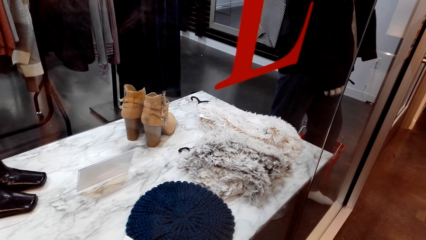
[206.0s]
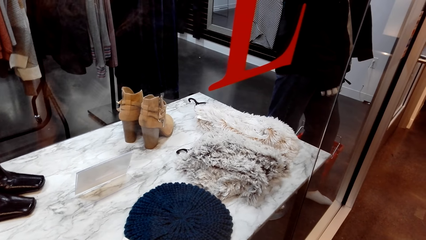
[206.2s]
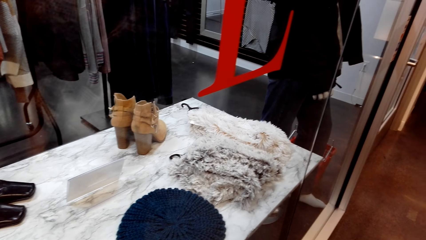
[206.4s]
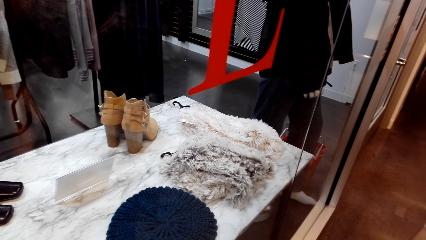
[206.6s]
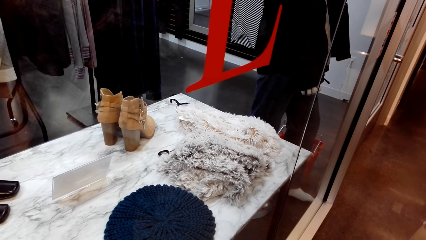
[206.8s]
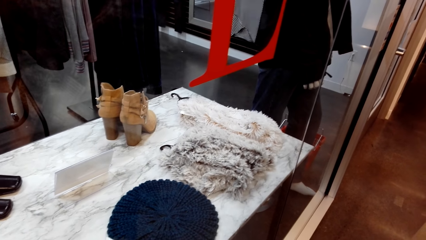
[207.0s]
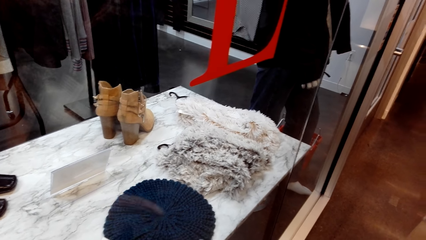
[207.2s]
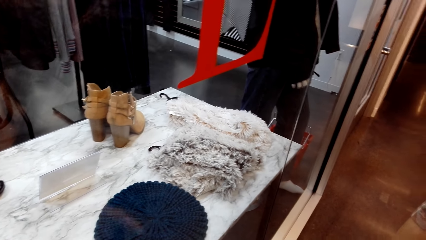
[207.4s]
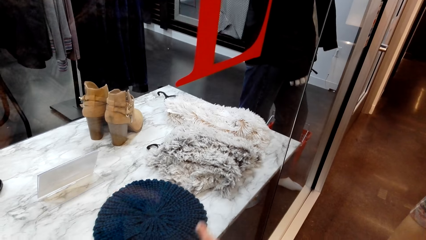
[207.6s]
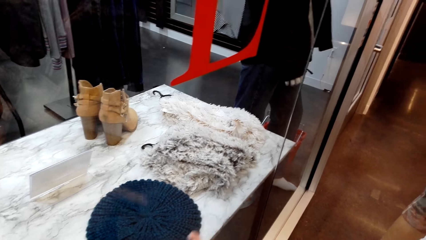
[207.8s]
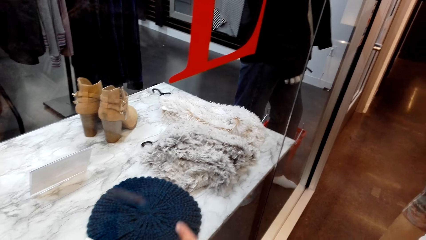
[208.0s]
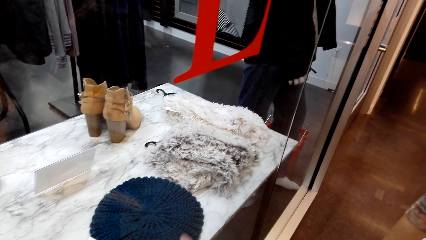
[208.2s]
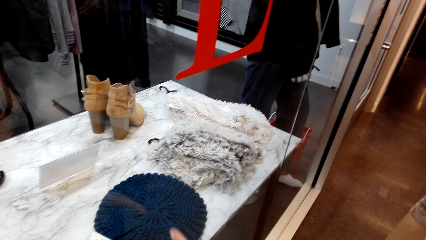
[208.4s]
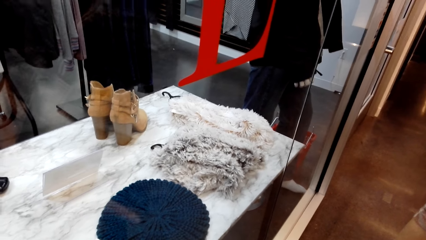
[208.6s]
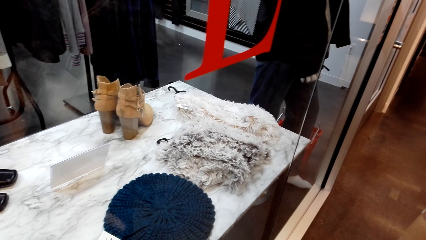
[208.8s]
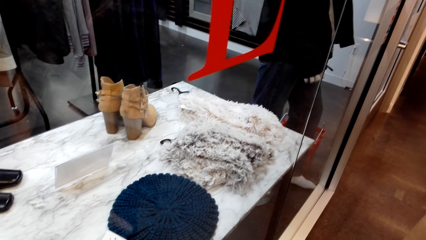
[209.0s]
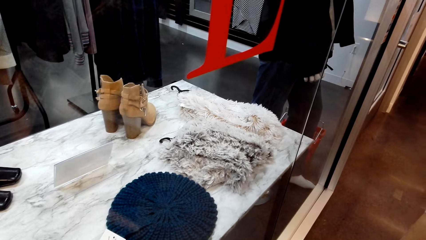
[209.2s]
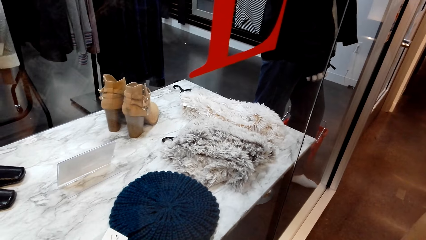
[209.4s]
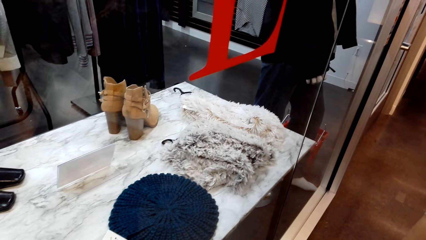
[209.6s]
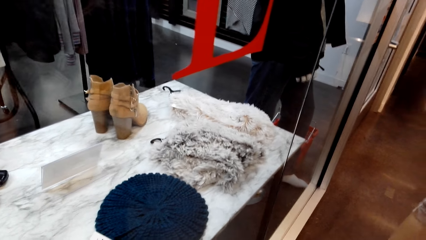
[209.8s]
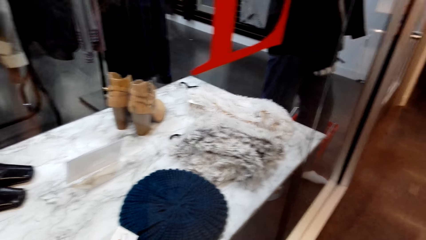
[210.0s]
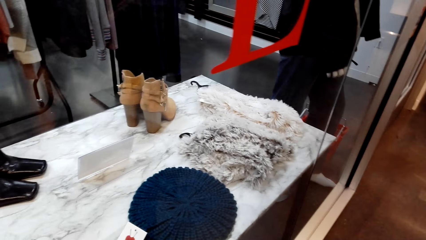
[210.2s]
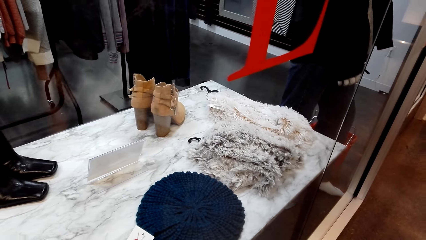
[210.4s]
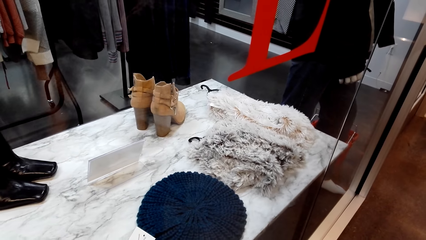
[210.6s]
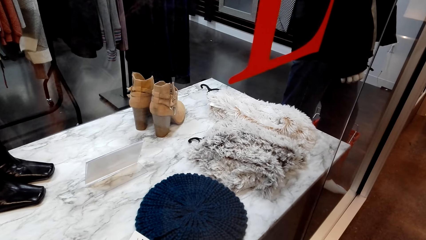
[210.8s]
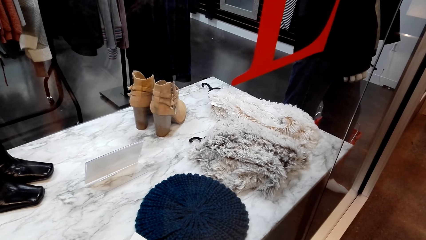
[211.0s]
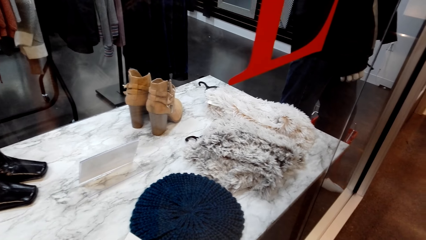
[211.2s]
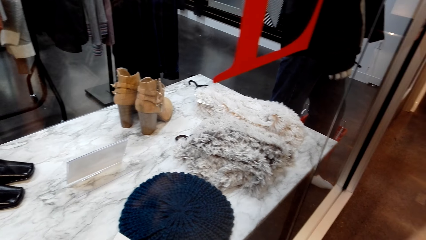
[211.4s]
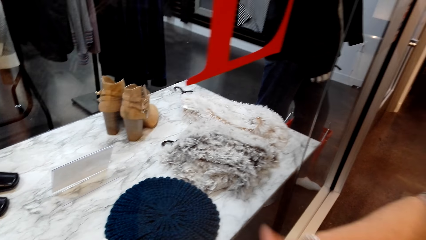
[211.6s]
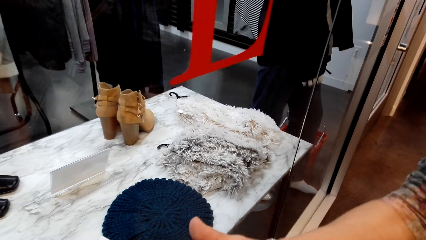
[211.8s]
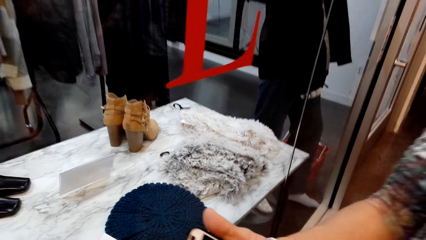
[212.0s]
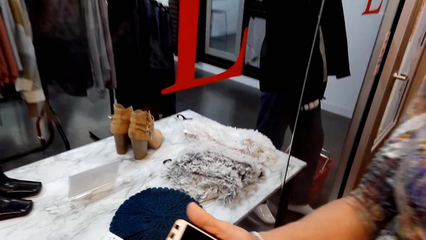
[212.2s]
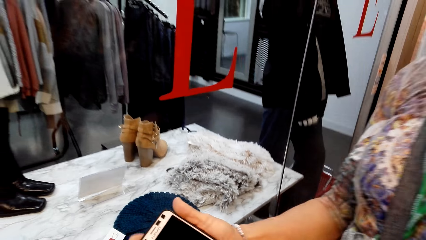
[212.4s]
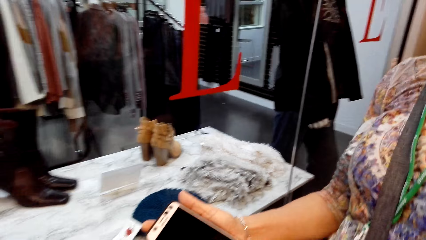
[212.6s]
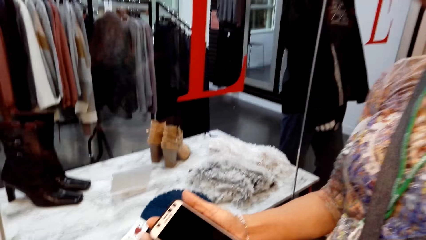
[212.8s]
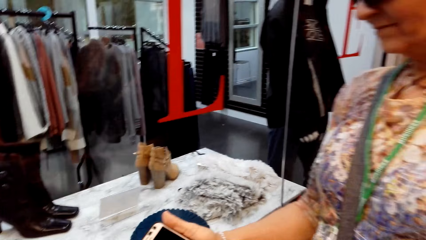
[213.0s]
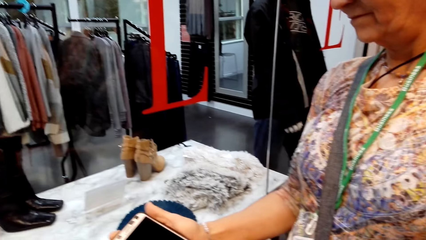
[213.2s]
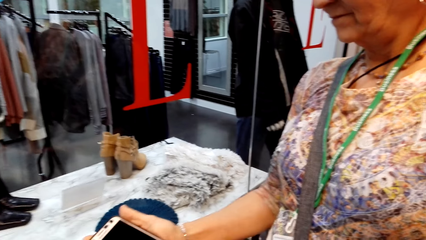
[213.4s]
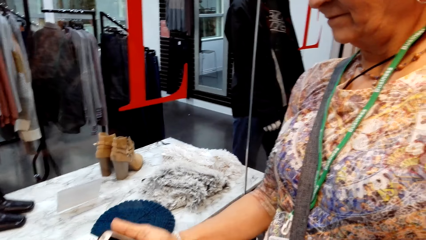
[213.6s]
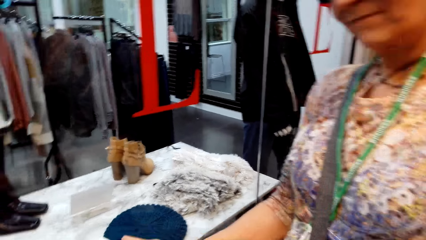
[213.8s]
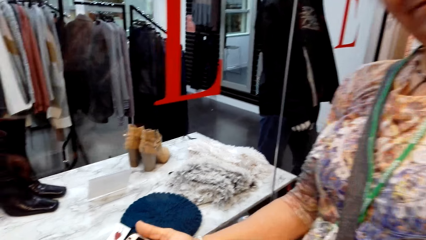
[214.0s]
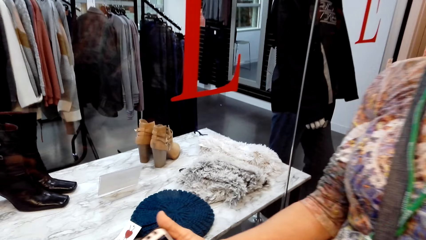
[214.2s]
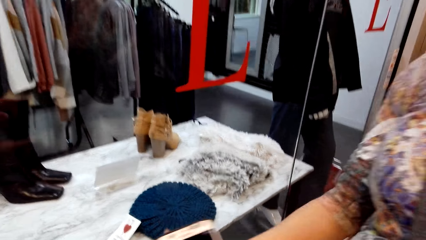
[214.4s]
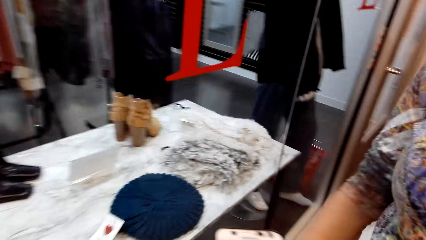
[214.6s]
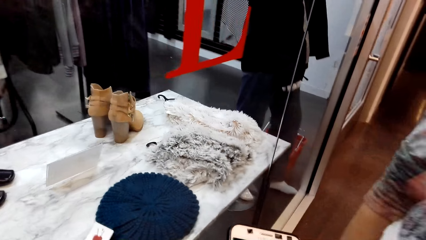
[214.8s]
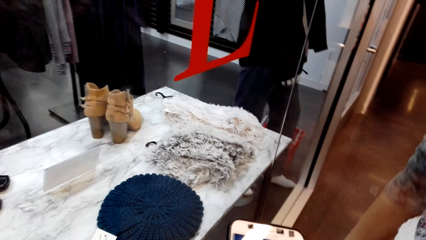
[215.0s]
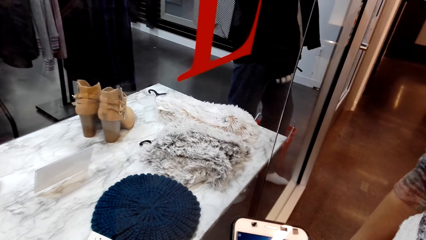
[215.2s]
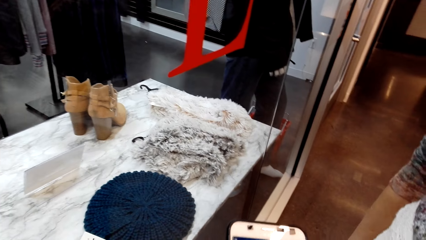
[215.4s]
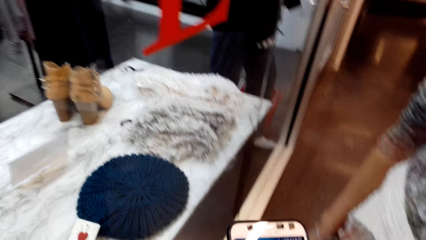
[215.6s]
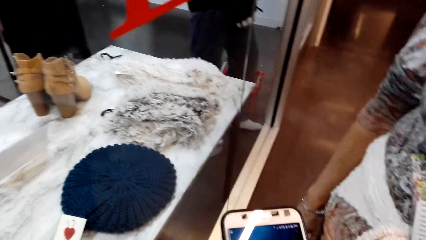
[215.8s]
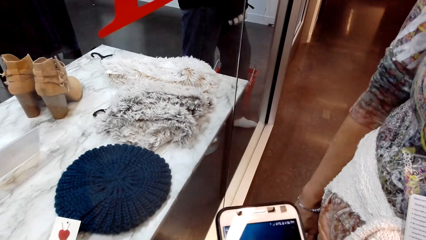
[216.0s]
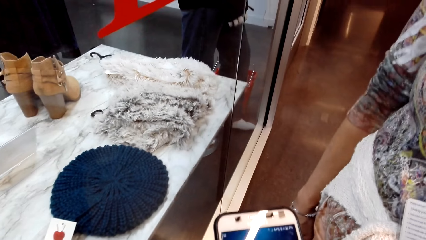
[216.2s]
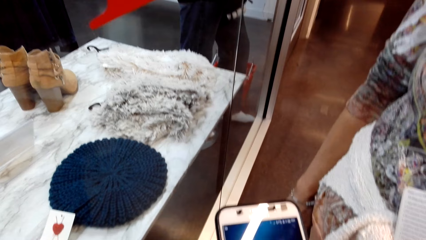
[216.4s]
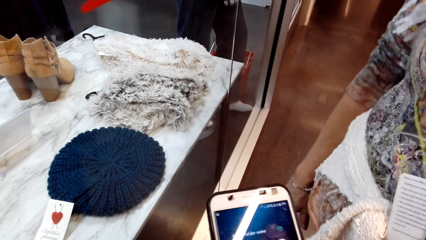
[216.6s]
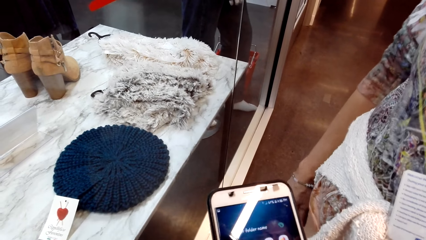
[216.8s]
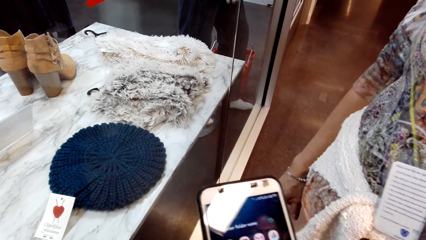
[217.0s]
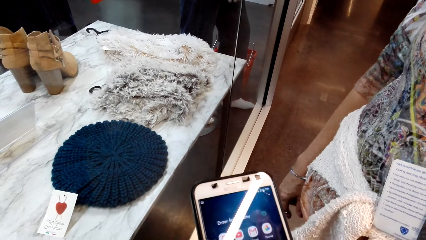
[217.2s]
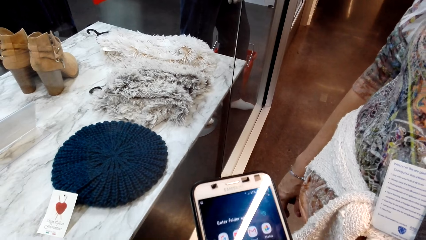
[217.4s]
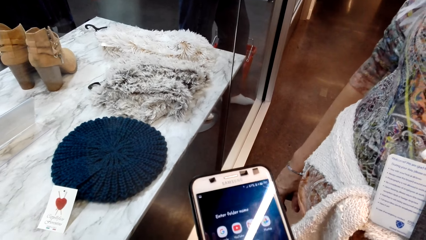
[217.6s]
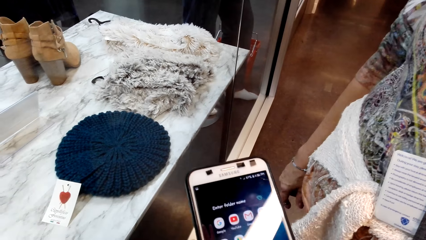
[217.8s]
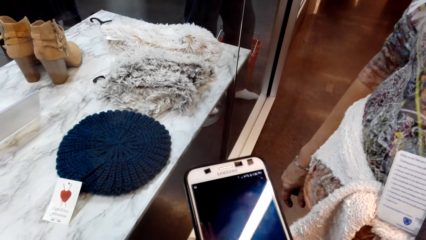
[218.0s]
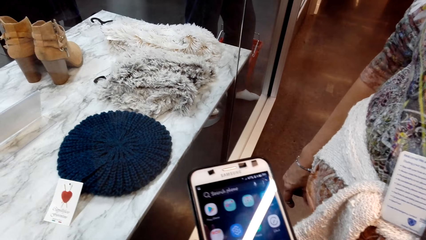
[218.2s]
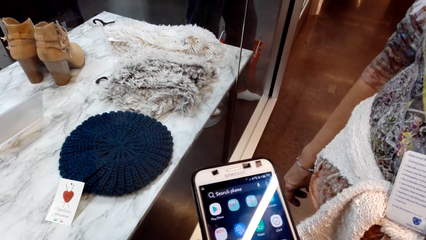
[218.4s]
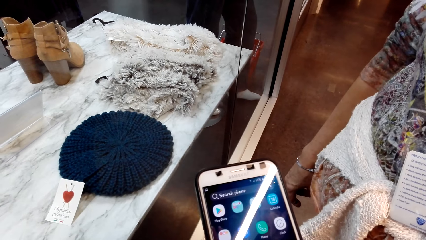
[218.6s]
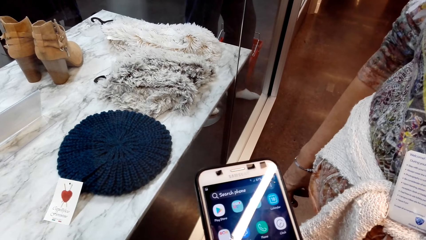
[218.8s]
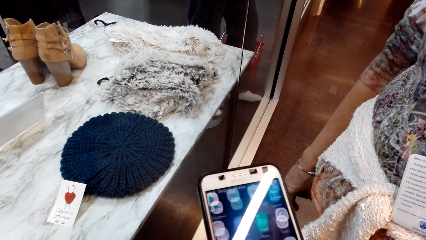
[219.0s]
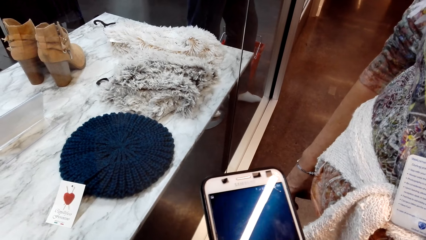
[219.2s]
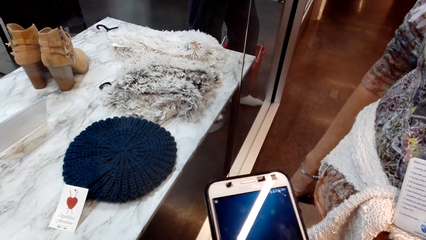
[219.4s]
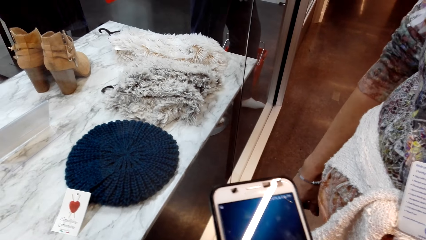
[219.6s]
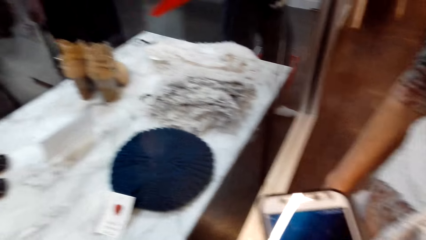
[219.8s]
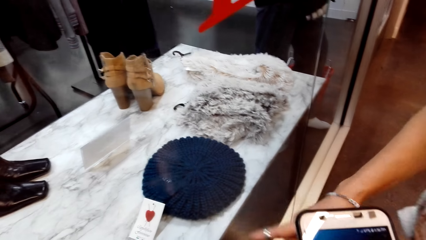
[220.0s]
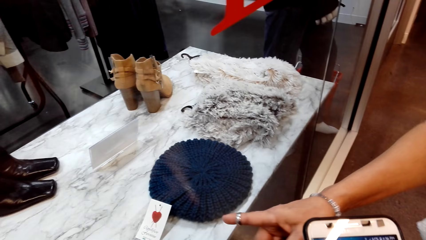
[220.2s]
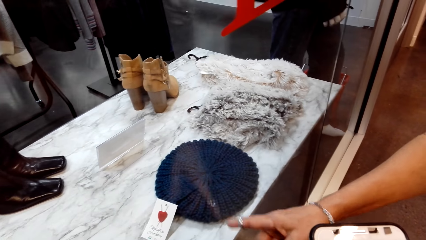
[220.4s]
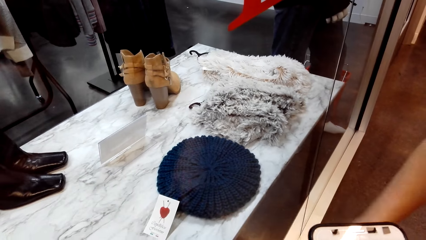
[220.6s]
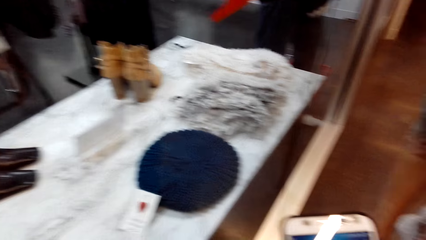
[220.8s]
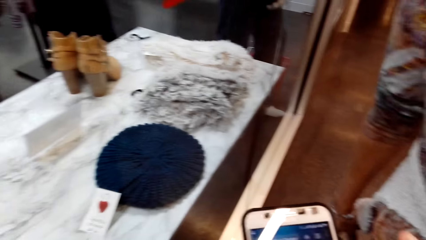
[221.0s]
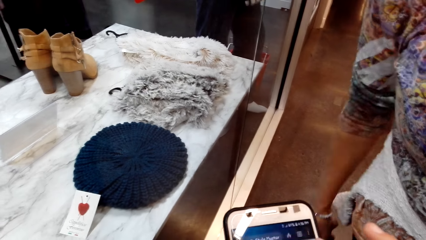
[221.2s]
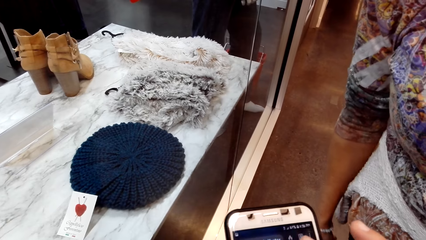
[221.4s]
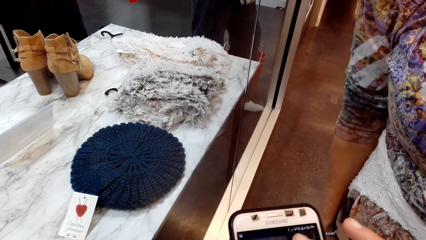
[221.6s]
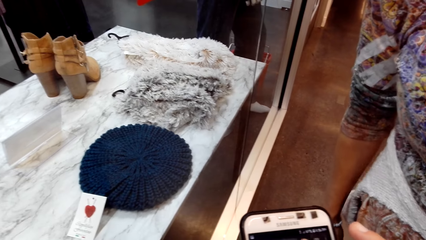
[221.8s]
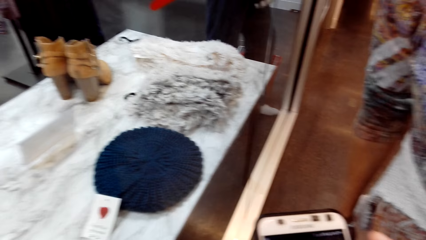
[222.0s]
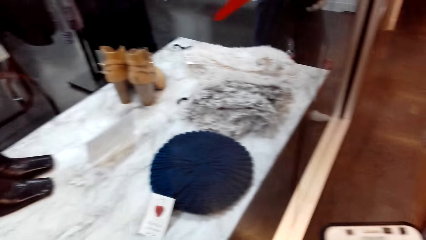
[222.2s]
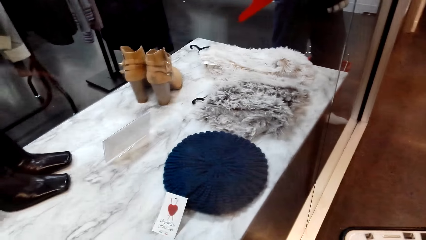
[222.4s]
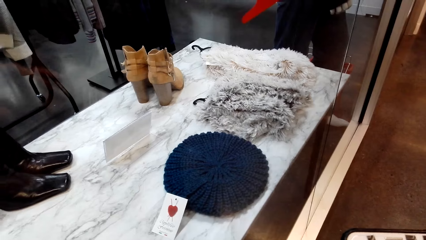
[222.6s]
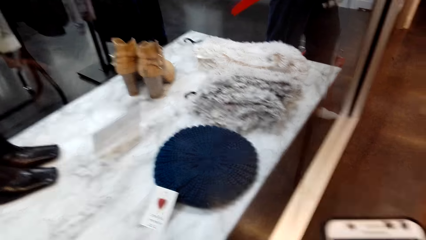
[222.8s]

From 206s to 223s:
The camera wearer dialogues with a lady. The lady gives the camera wearer a phone. The lady looks at her phone. The camera wearer uses the phone. They scroll on the phone.
